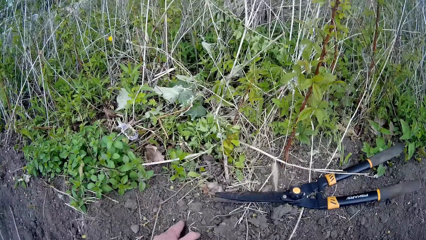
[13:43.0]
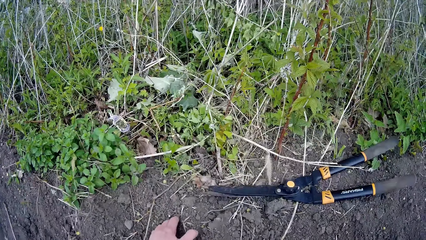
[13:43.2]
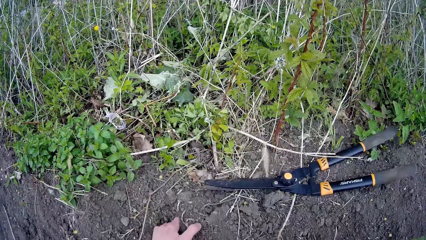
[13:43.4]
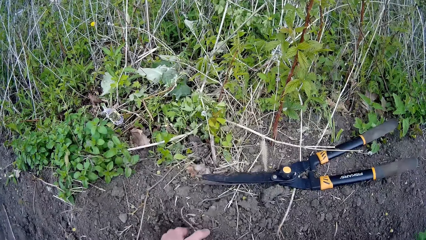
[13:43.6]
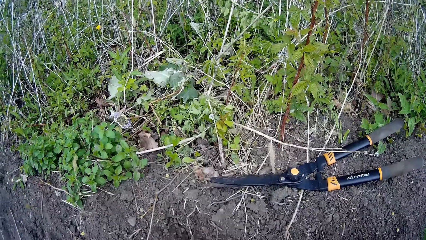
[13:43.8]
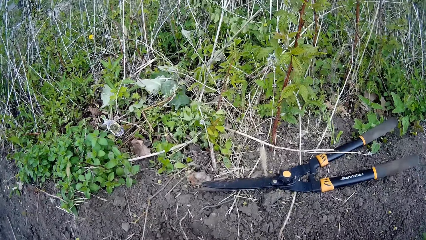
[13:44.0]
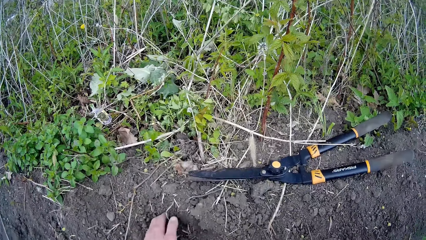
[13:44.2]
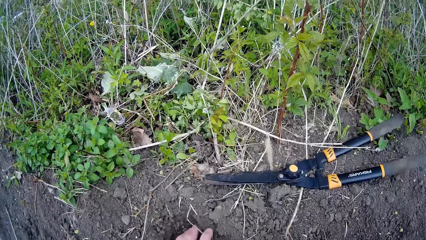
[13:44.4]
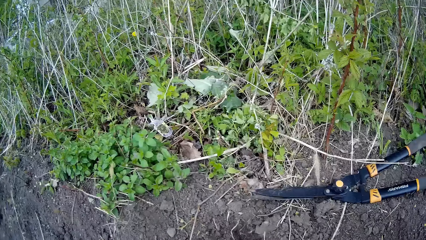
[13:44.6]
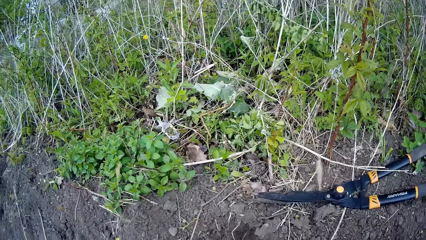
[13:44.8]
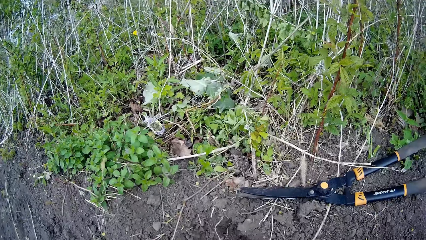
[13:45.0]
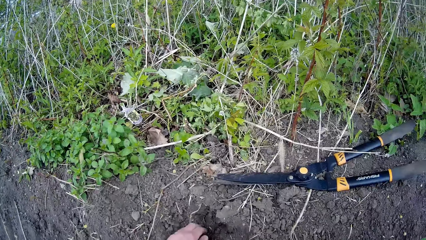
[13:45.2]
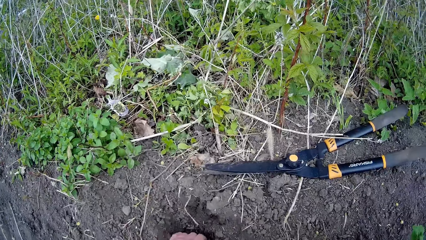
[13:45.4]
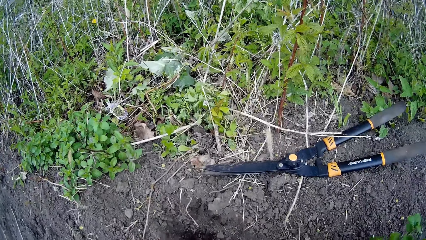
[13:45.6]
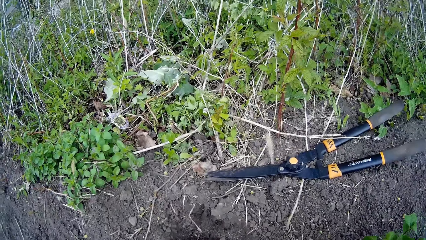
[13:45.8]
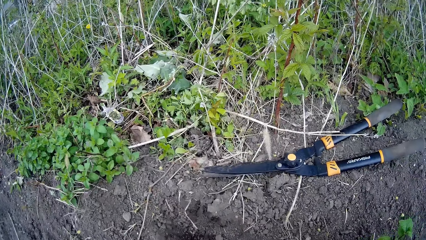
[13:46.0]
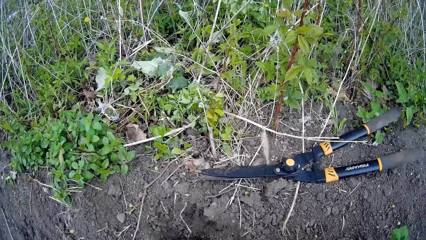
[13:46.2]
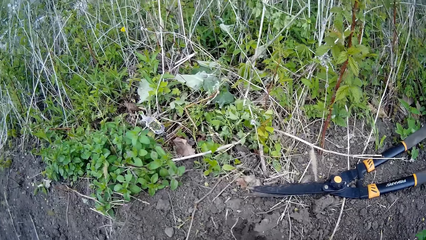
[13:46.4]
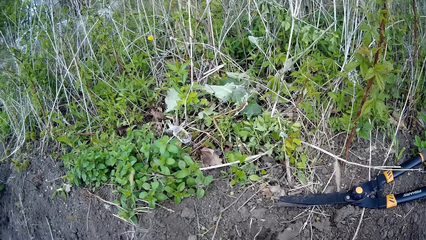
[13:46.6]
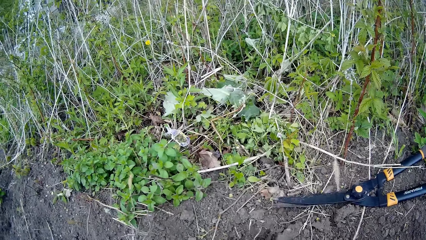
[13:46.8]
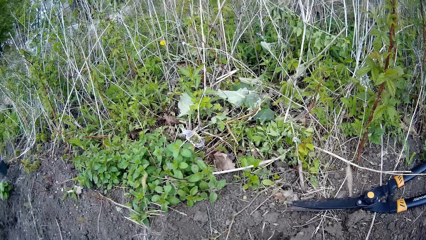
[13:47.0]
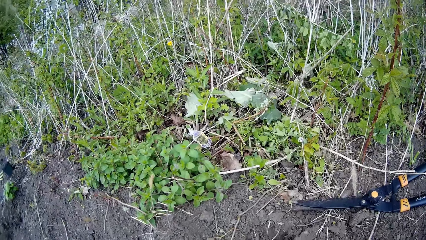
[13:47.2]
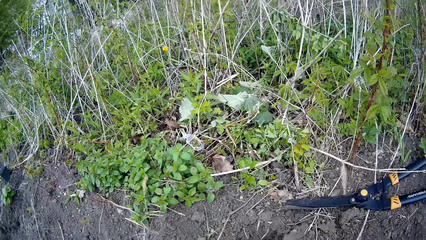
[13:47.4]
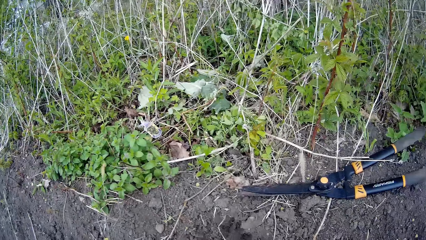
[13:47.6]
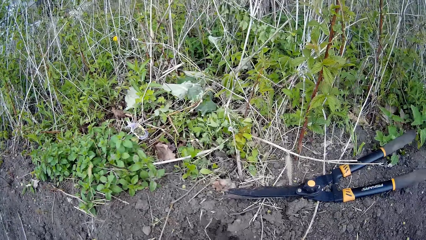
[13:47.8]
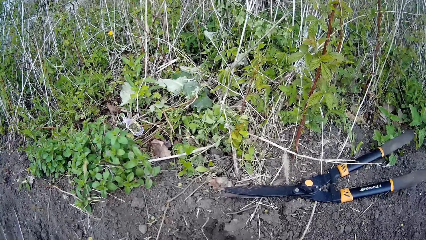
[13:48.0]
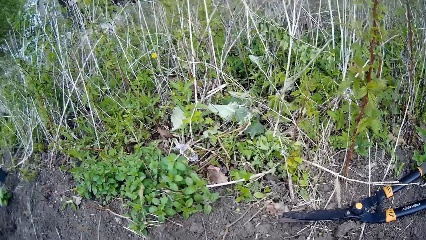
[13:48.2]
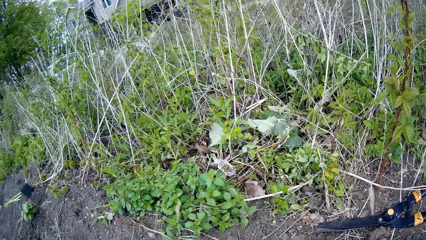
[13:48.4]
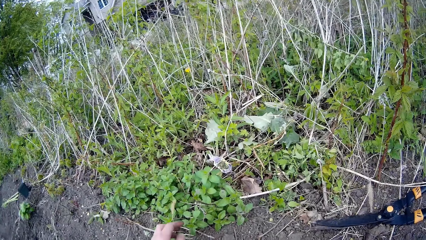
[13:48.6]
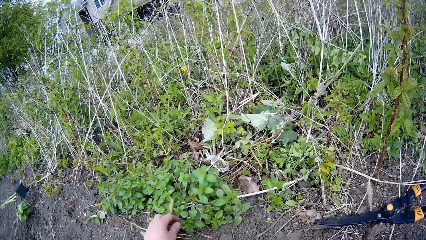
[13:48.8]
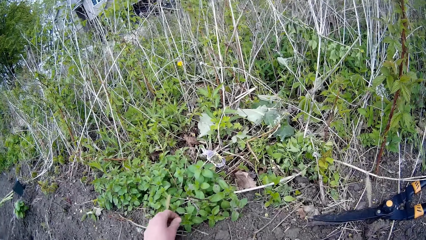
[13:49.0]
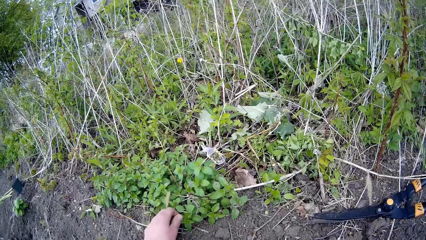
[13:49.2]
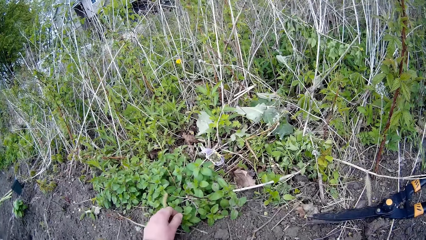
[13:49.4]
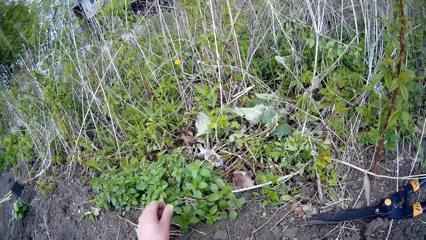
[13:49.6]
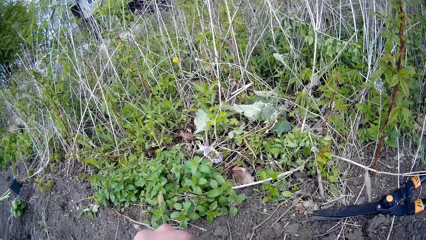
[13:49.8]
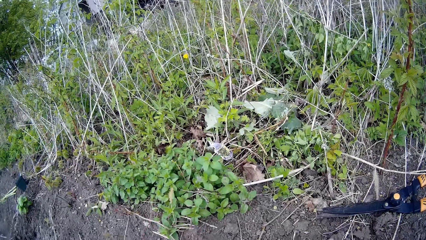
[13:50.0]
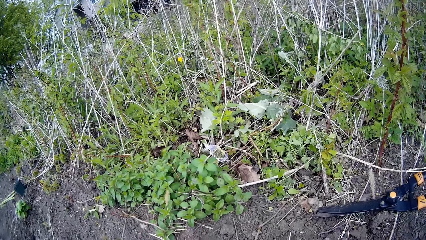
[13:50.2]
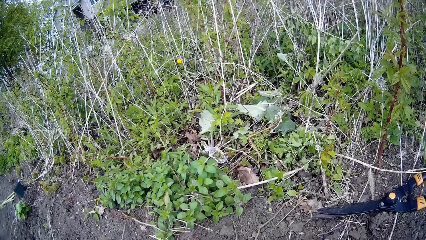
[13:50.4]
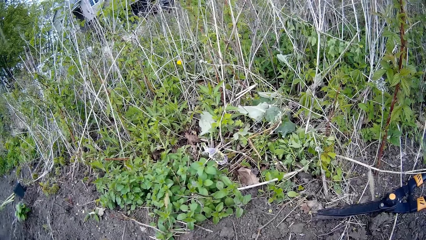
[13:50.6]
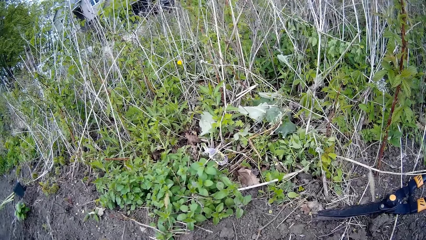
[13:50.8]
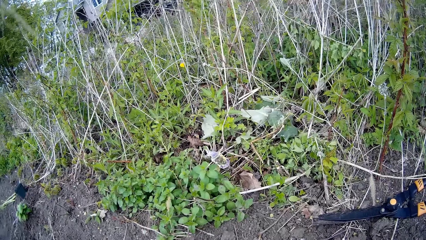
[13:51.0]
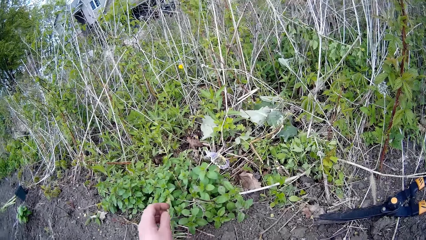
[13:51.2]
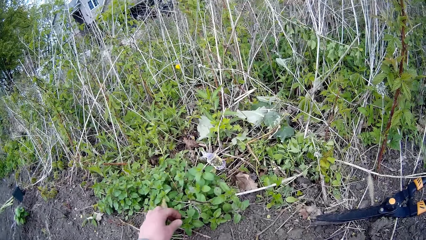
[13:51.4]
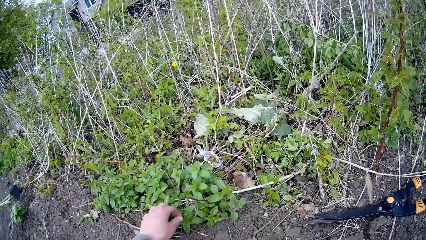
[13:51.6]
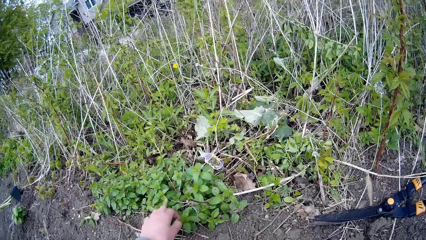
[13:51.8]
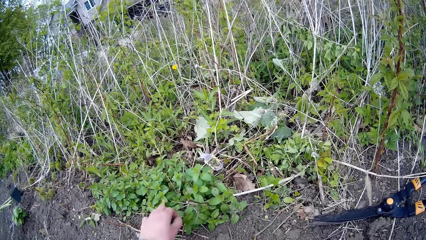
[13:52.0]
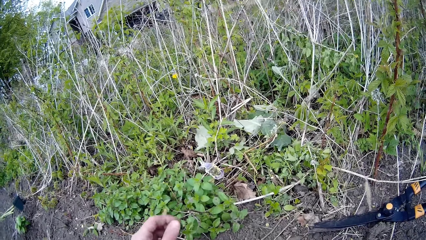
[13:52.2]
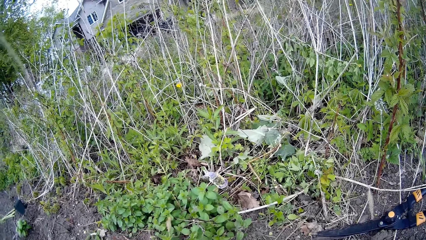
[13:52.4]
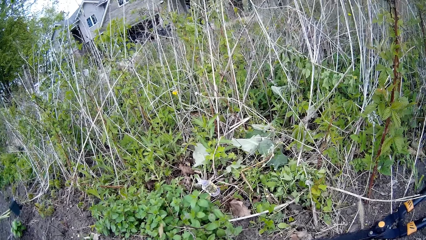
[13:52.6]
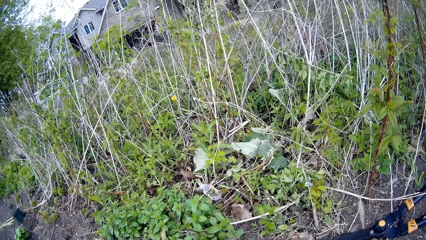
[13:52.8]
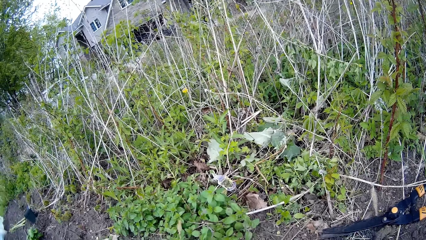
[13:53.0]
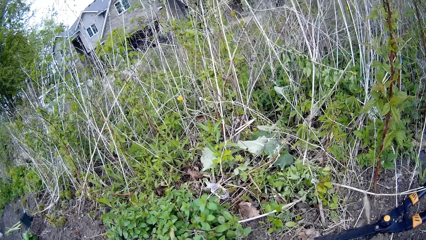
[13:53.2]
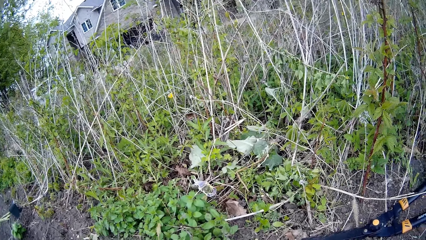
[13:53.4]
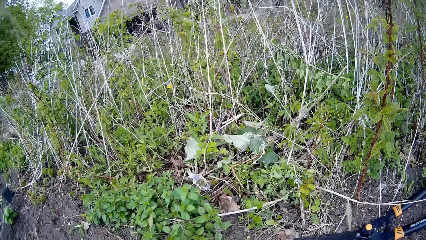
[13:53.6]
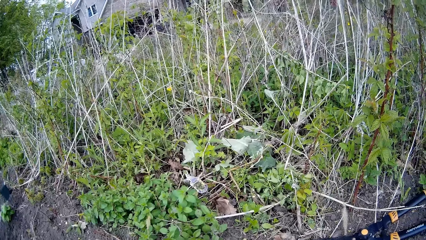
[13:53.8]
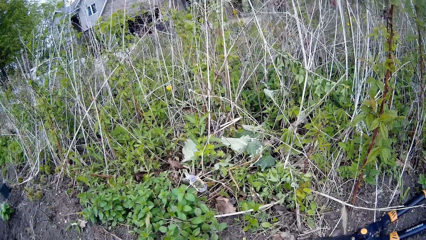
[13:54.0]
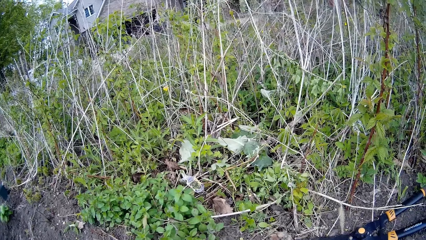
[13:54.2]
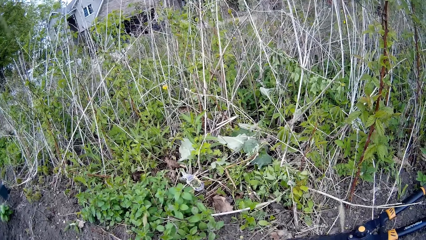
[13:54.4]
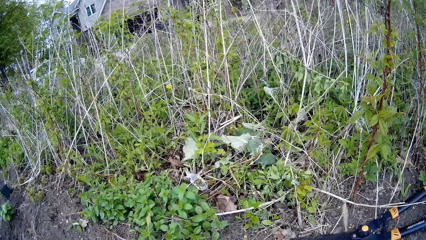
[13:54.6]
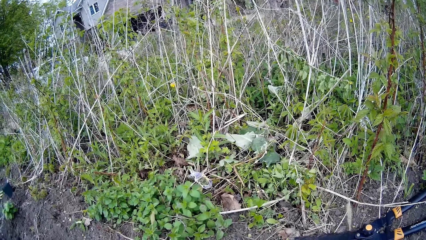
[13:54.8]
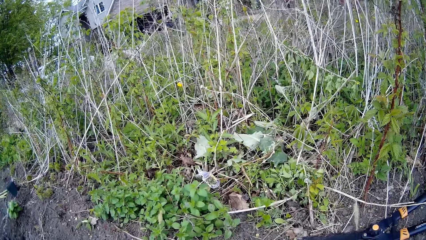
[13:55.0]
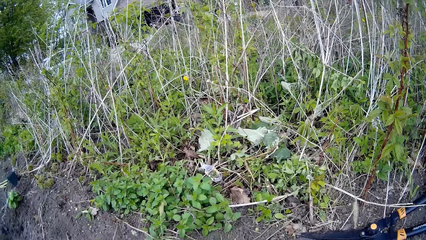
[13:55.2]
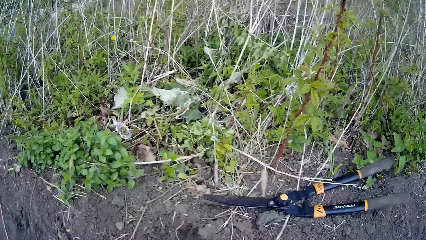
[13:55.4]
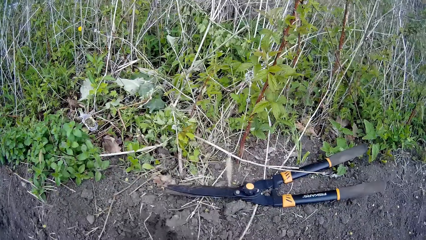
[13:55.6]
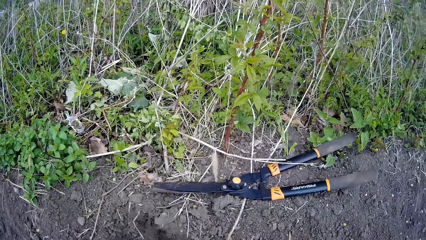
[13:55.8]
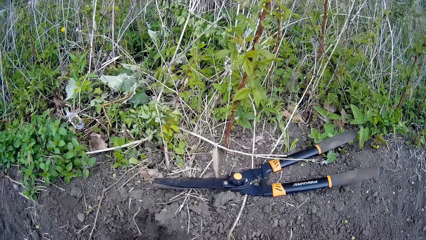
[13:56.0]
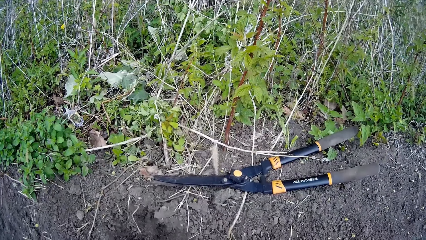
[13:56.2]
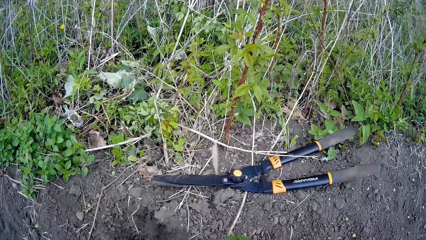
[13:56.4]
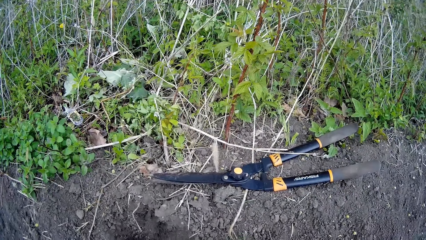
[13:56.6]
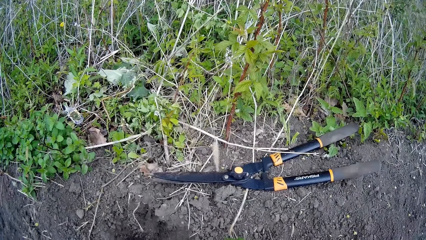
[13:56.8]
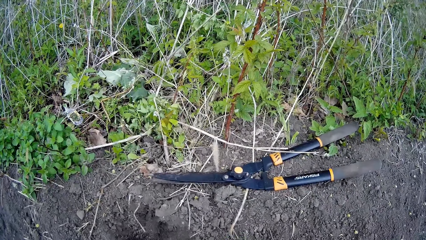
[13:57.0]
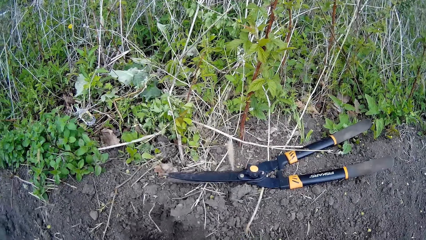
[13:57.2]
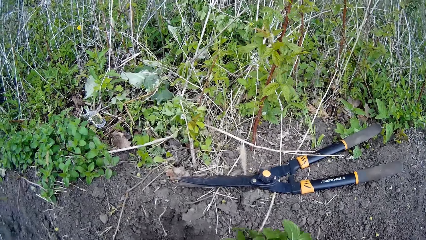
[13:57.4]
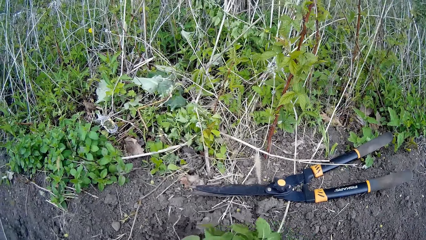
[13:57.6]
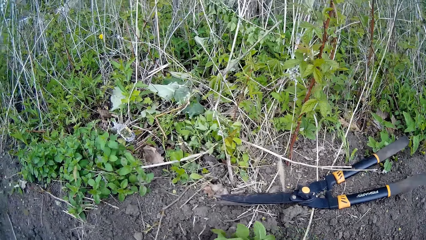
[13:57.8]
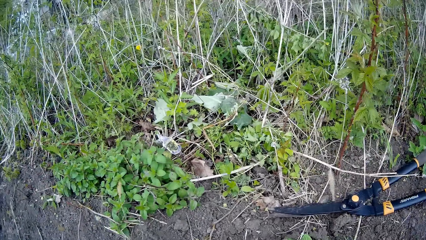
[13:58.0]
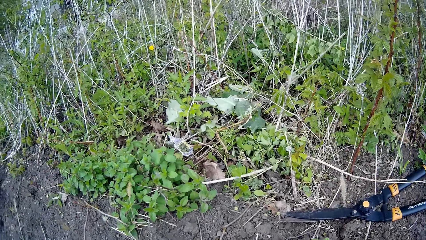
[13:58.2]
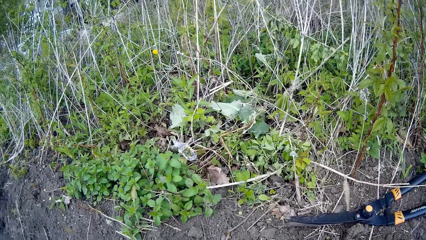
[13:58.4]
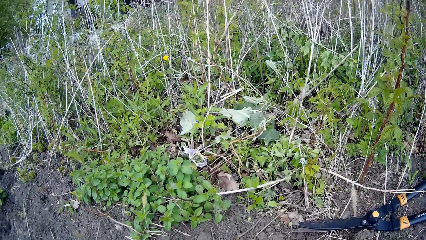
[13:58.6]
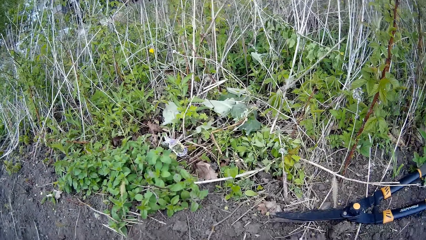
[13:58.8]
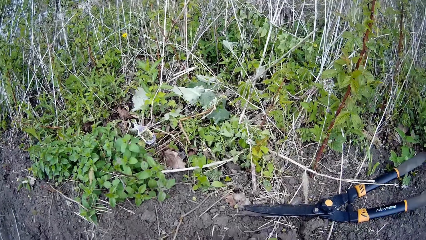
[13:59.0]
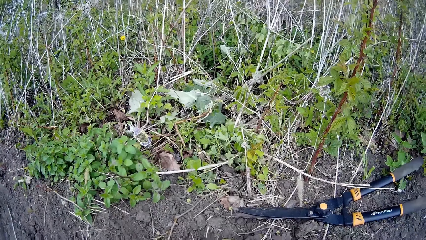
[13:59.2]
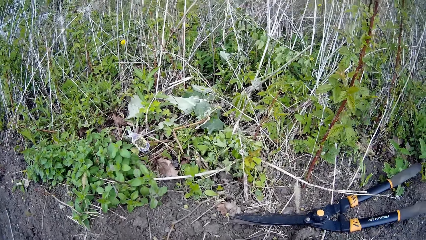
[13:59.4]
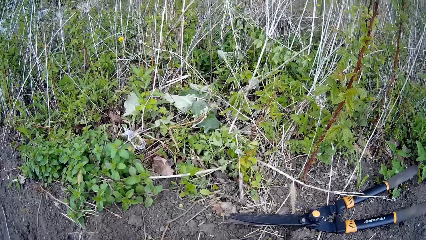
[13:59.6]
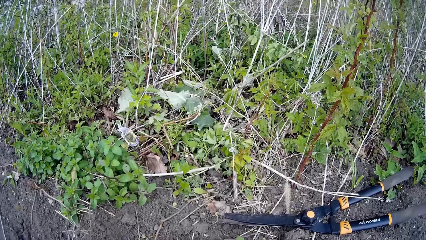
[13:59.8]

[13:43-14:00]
The camera wearer clears the ground with her hands. She digs soil with both hands. She picks a fruit from a plant on the ground with her left hand. She touches the plants. She looks at the plants. She touches the plants. She picks a fruit from a plant on the ground with her left hand again. She looks at the plants.
